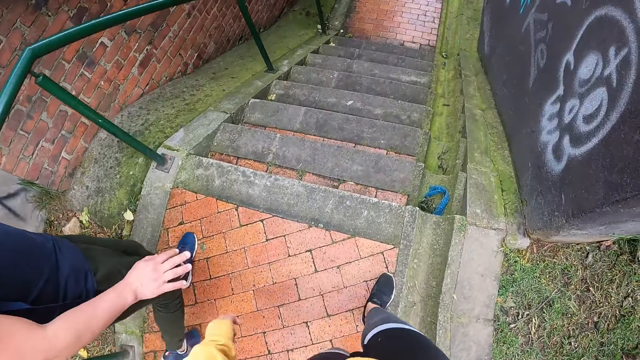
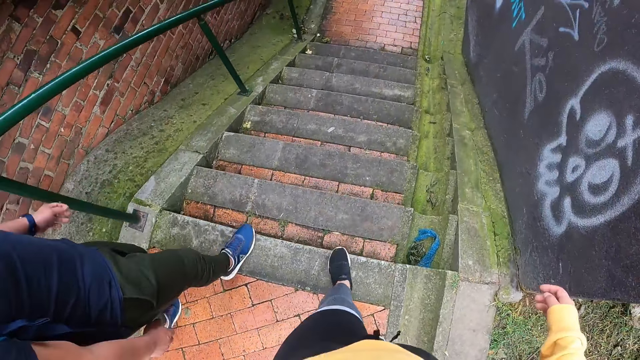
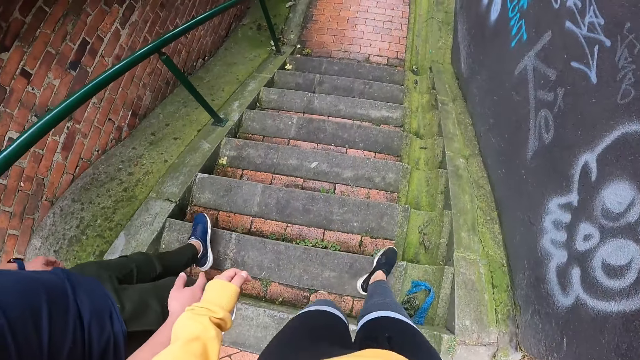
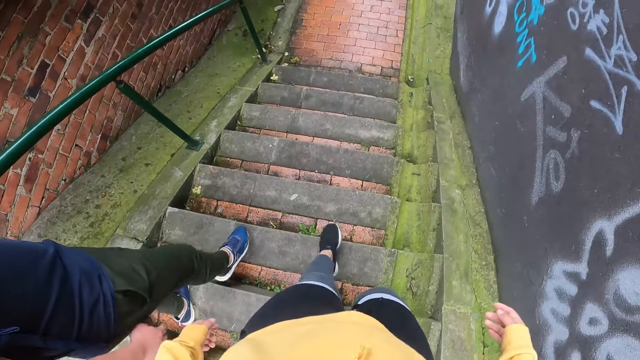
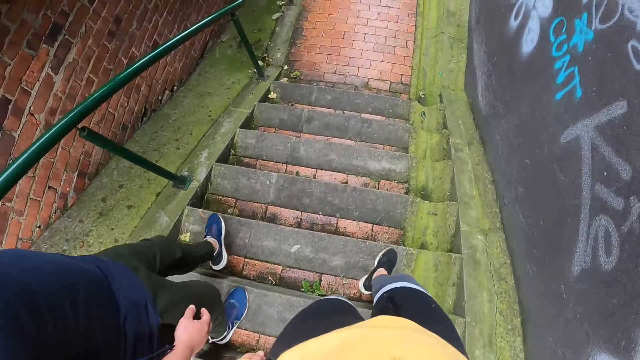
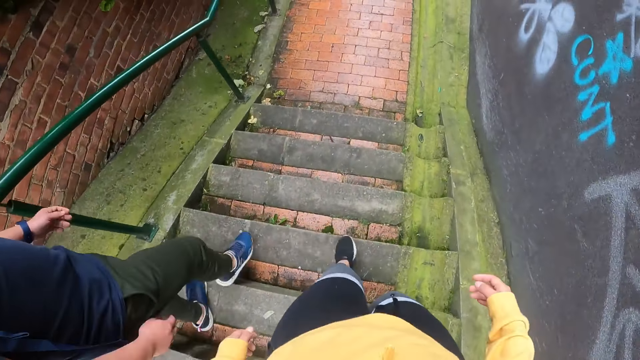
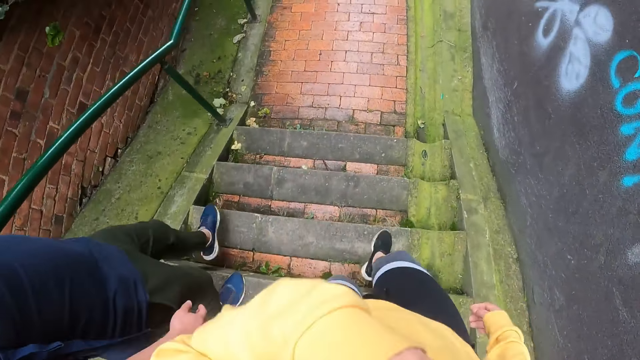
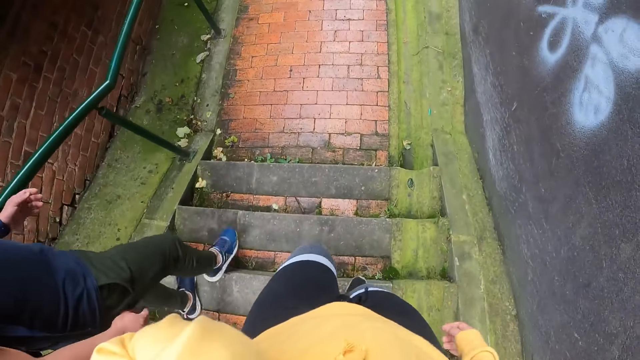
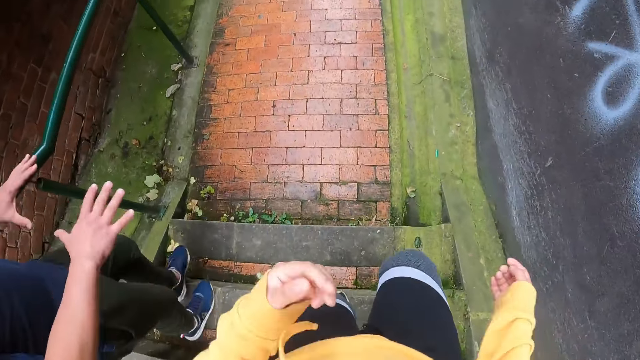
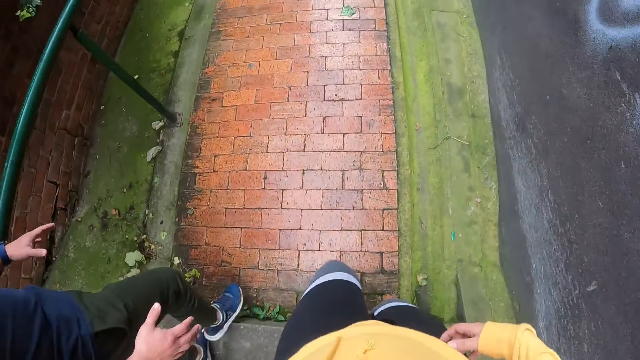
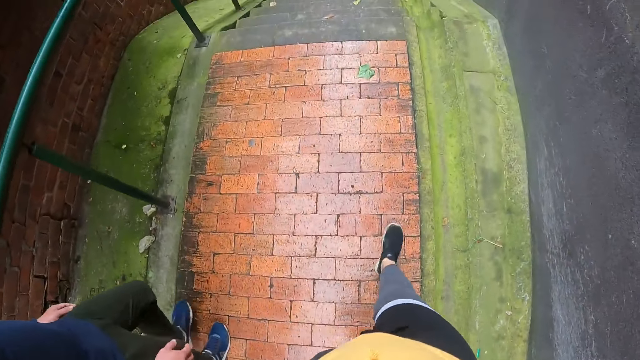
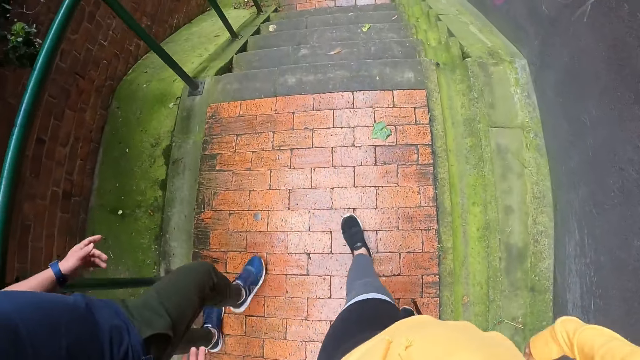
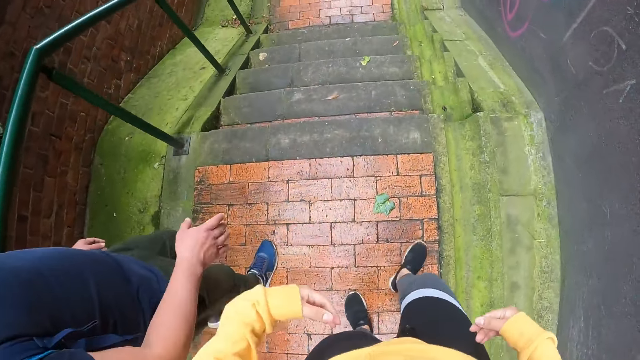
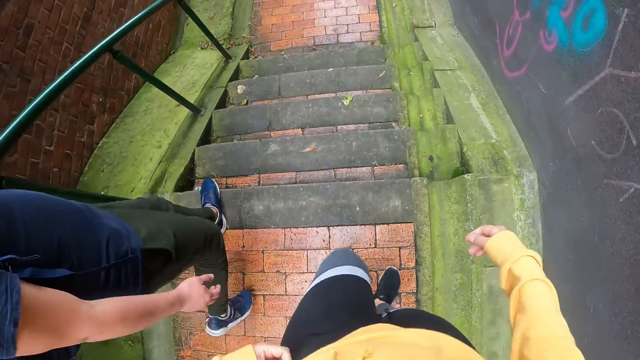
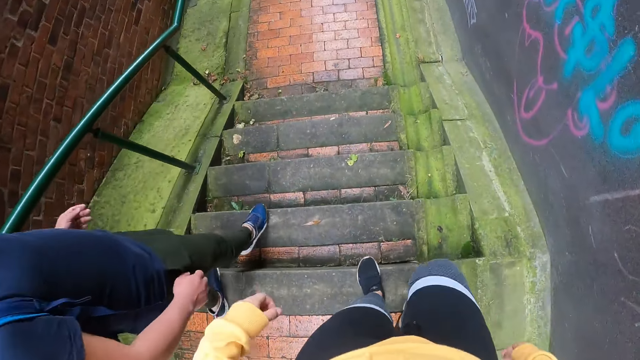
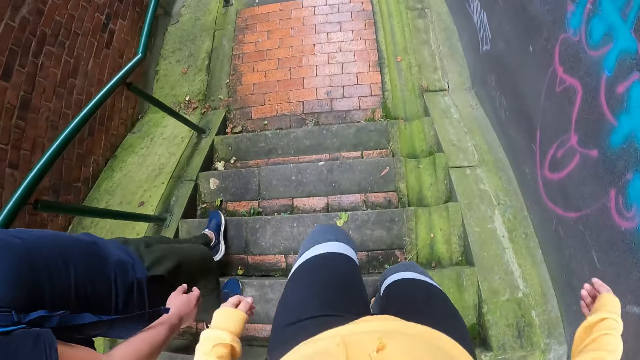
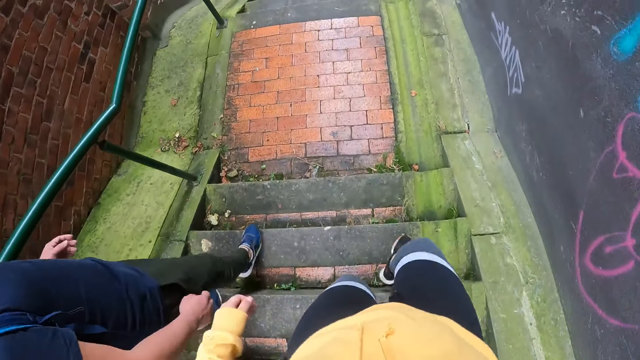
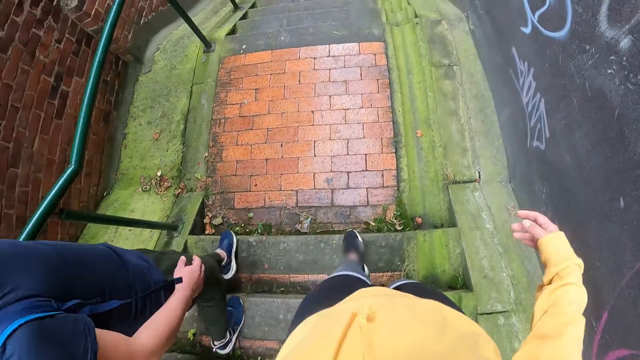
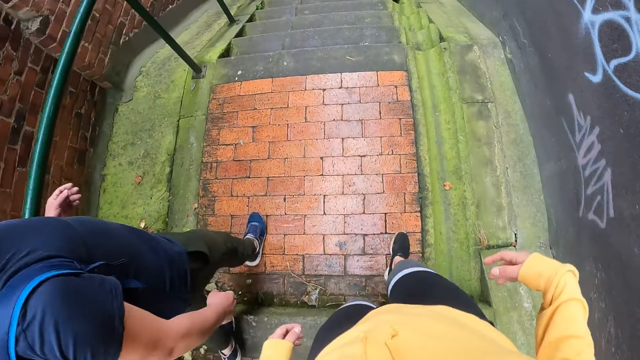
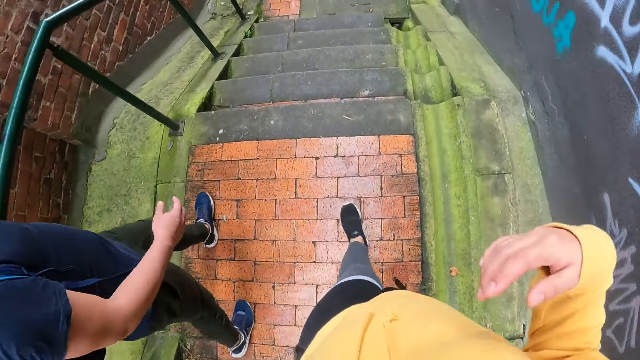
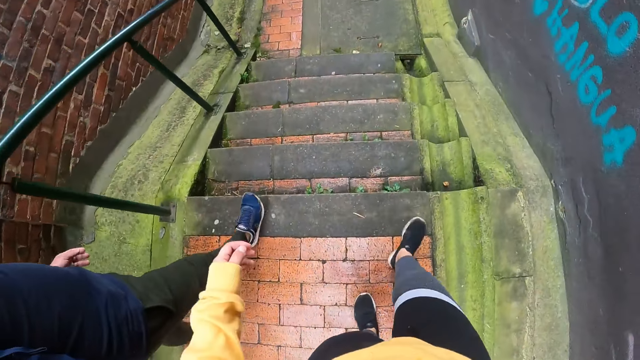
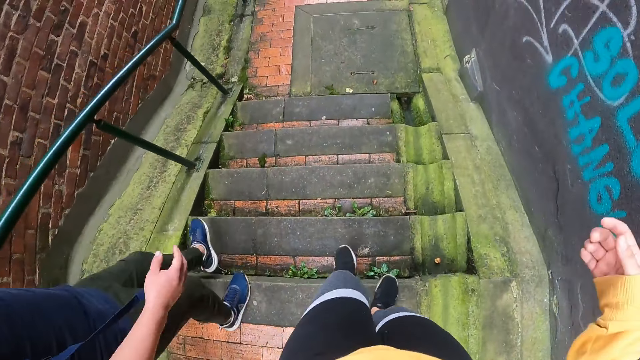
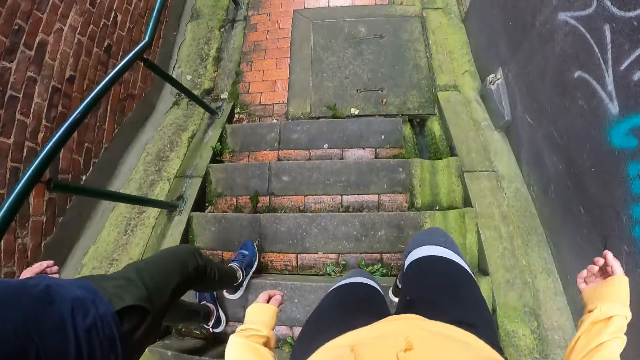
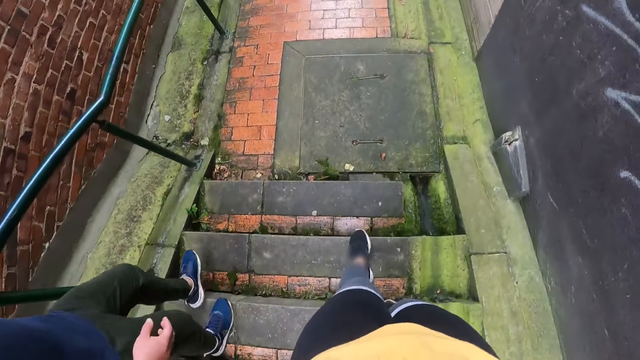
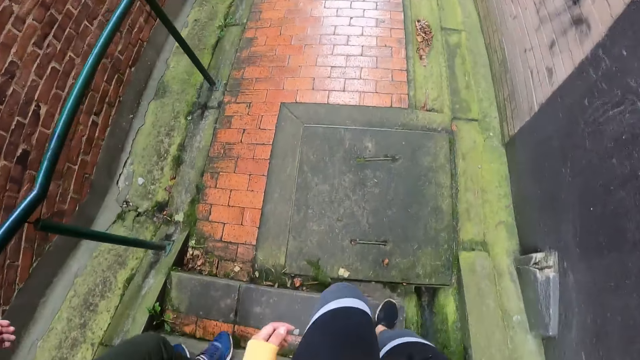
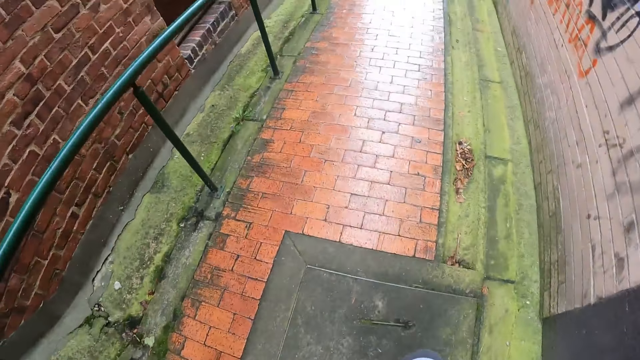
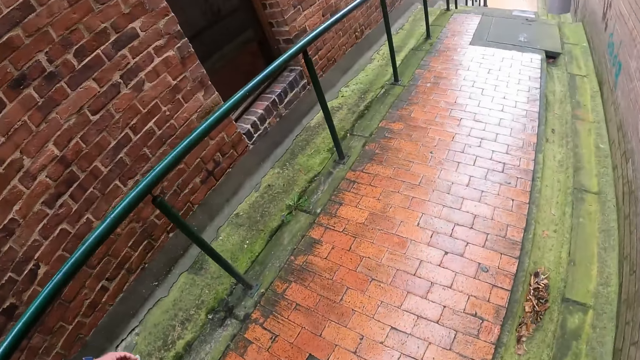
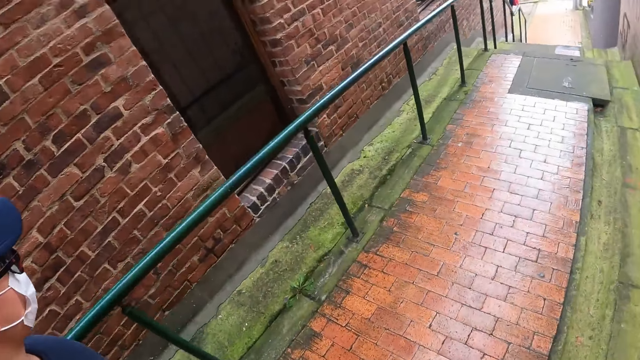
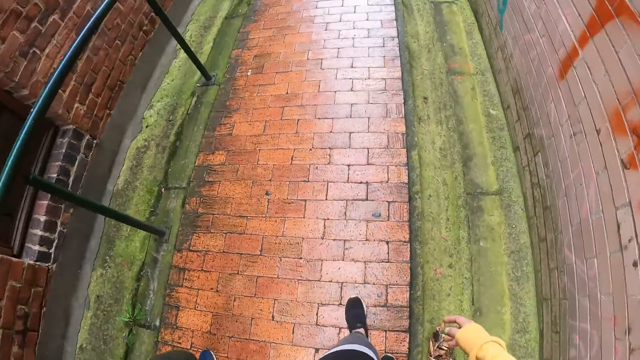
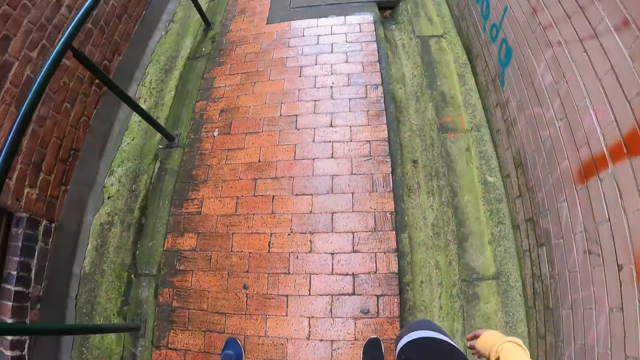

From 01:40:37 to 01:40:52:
The man walks down a staircase. The camera wearer walks down the staircase. The man walks down the staircase. The camera wearer walks down the staircase. The man walks down the staircase. The camera wearer walks down the staircase.

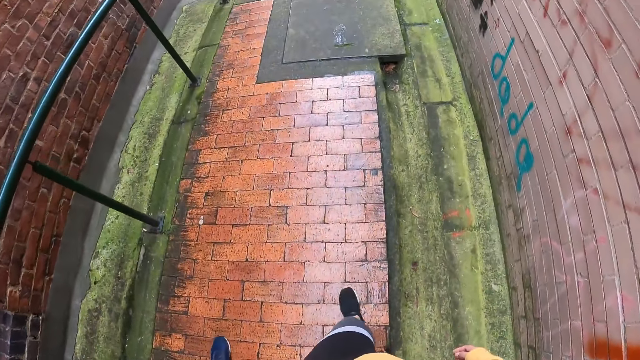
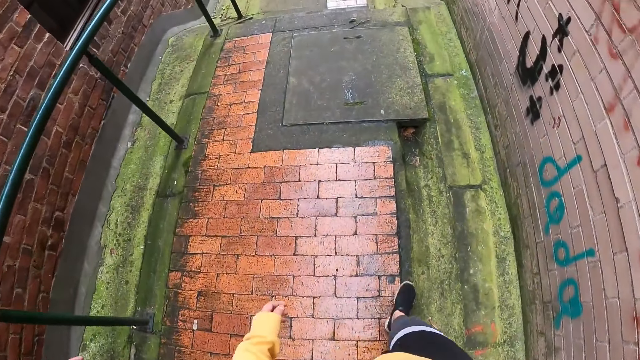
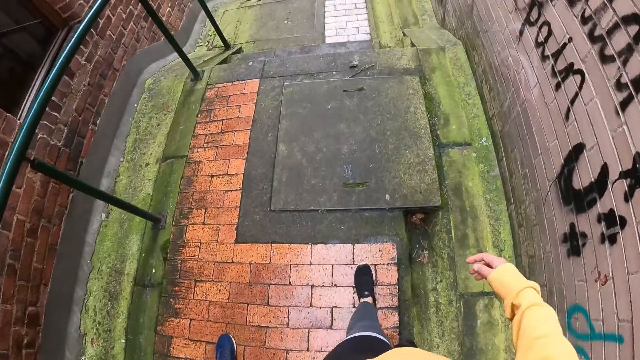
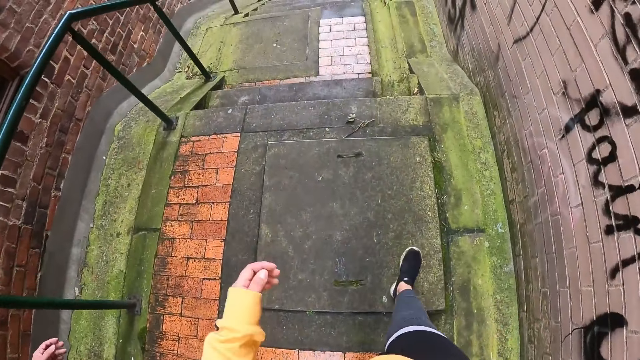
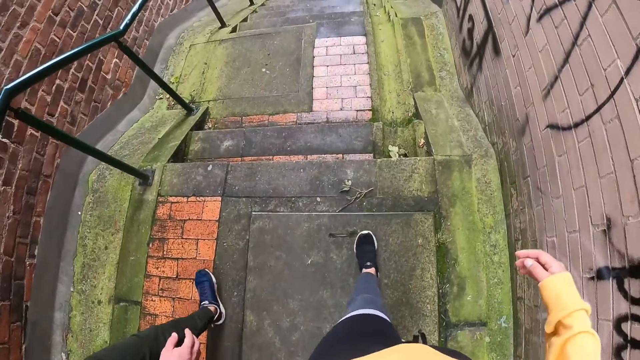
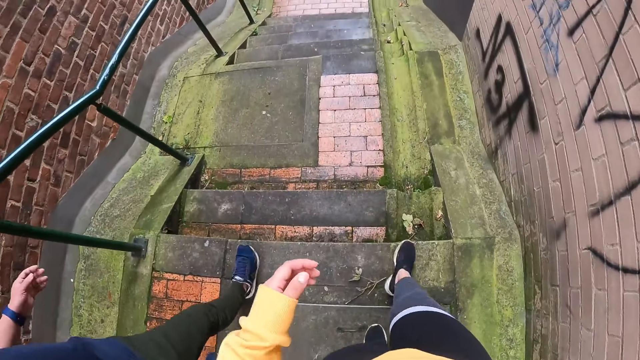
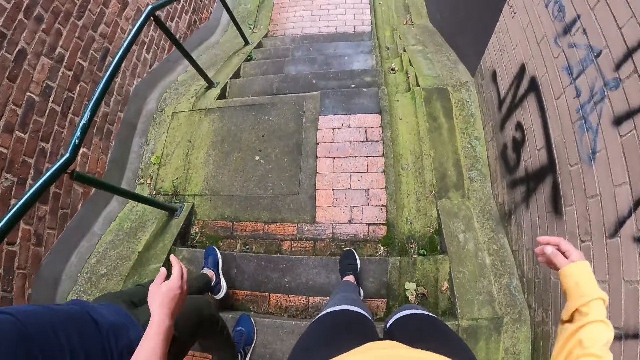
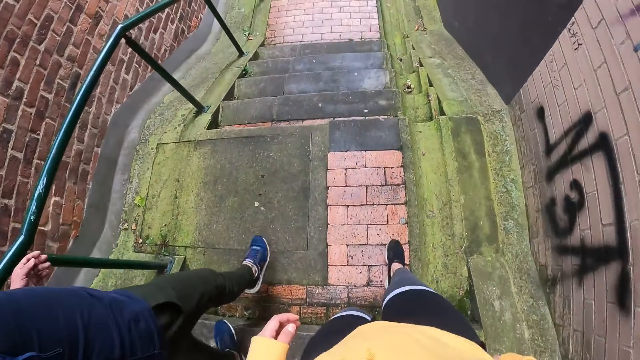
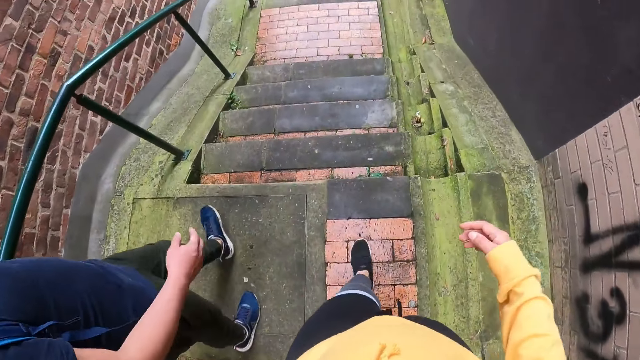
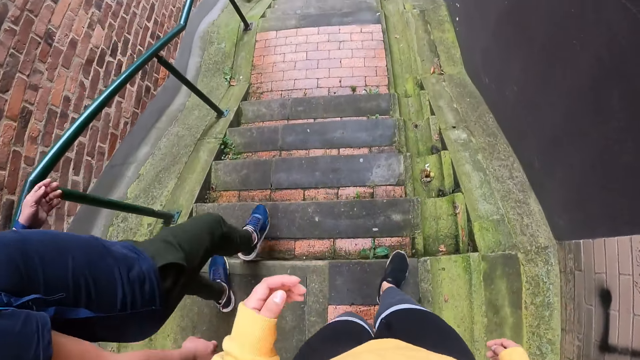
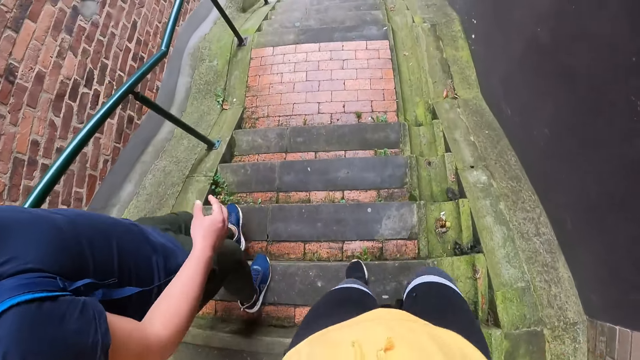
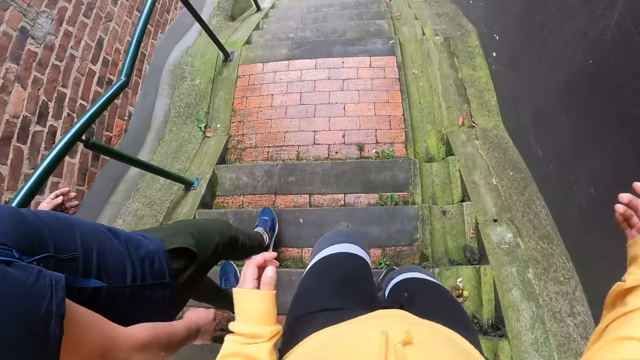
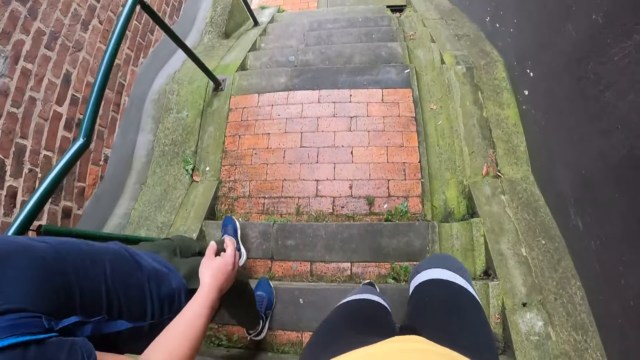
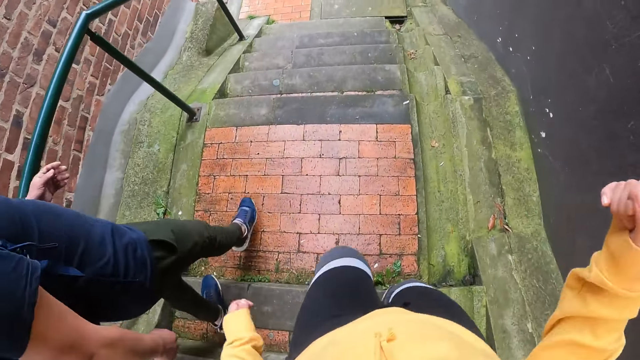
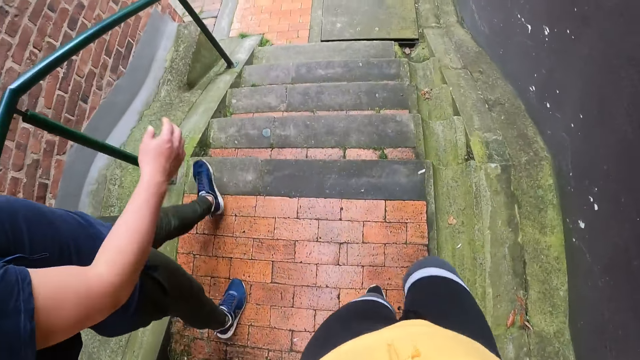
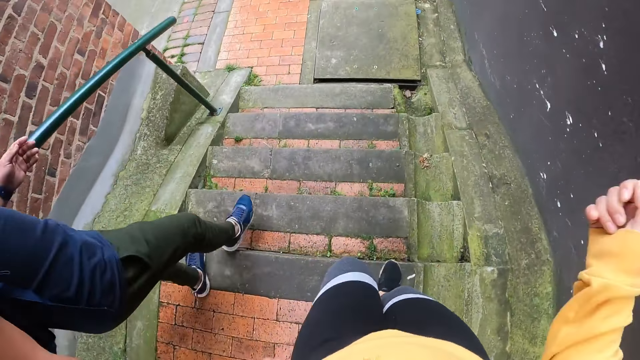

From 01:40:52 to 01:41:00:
The man walks down a staircase. The camera wearer walks down the staircase. The man walks down the staircase.
